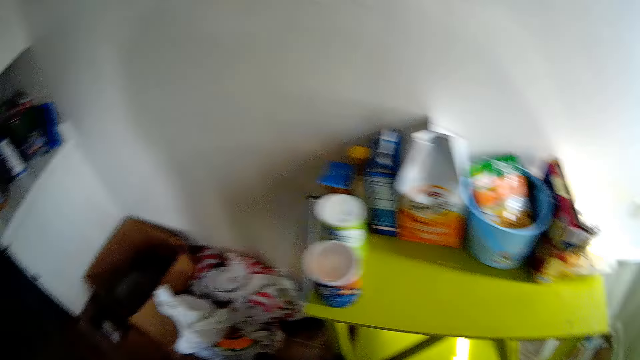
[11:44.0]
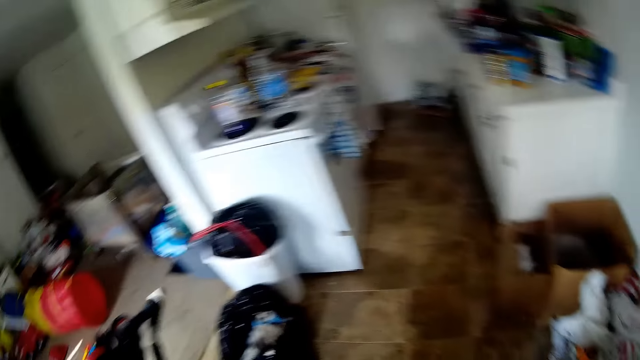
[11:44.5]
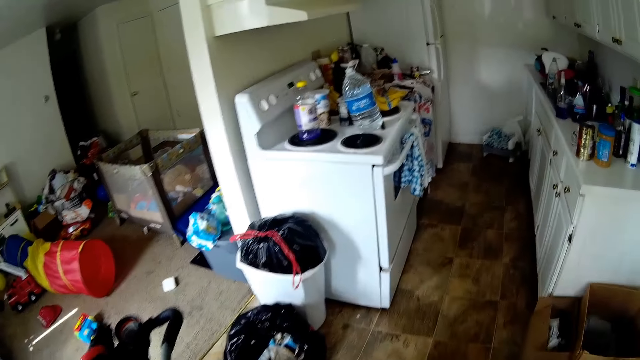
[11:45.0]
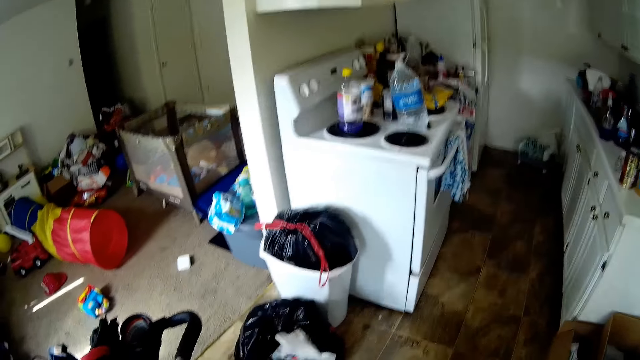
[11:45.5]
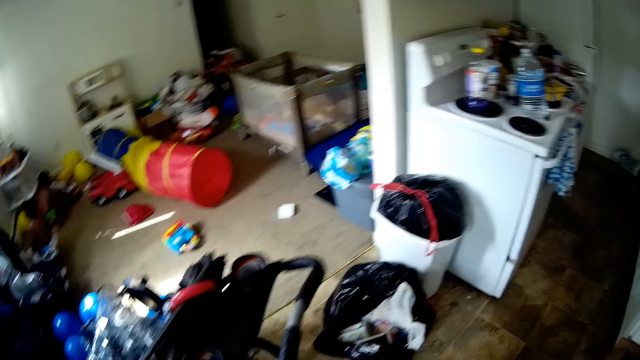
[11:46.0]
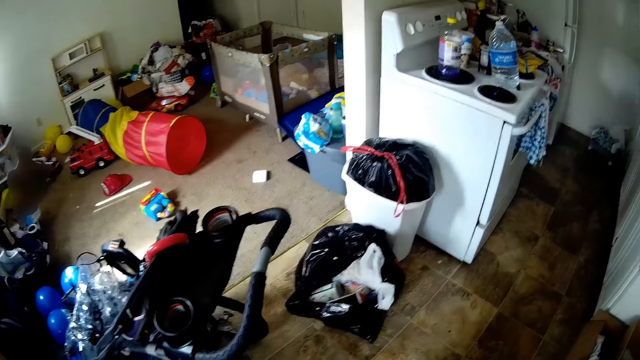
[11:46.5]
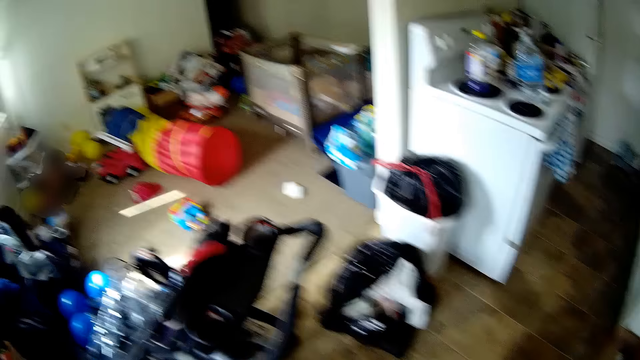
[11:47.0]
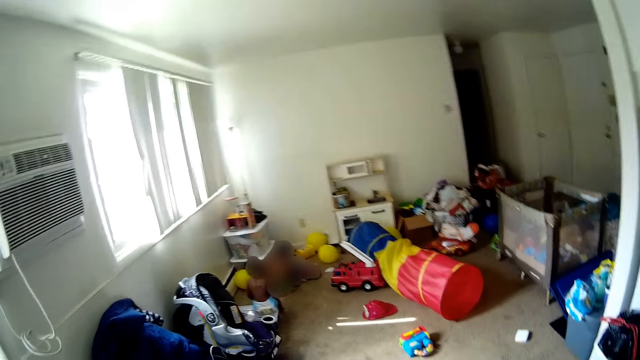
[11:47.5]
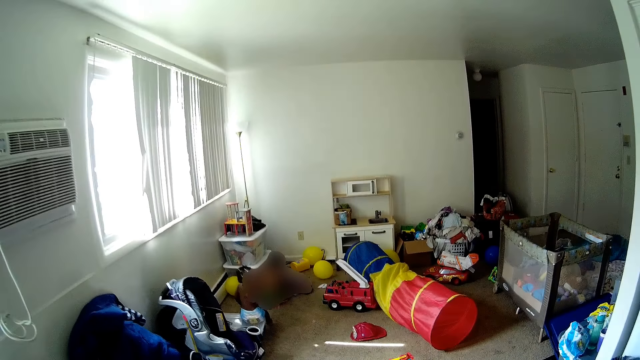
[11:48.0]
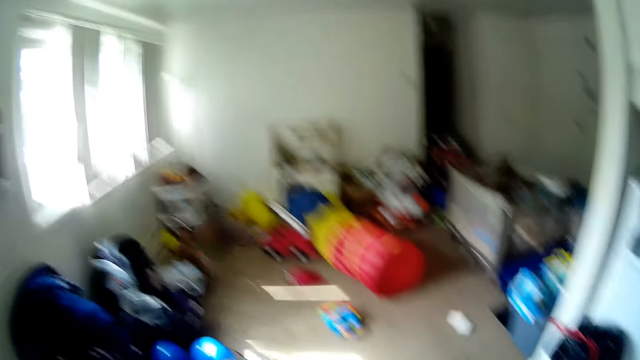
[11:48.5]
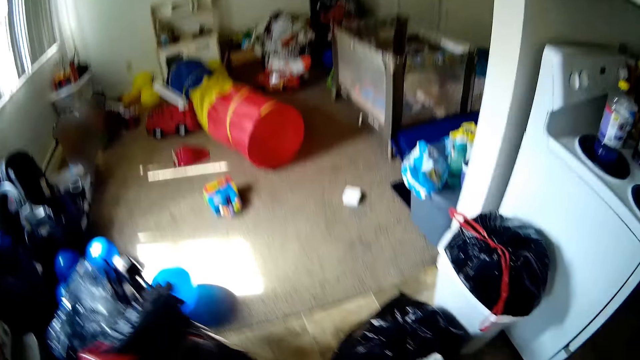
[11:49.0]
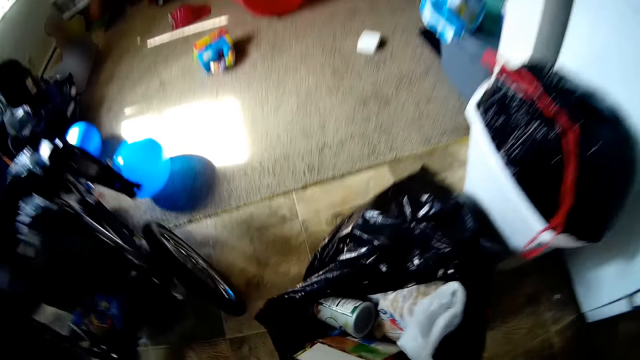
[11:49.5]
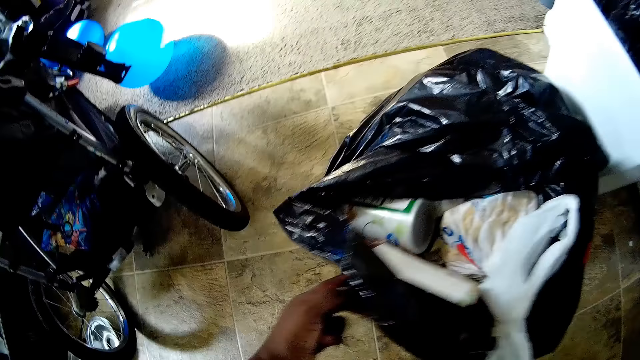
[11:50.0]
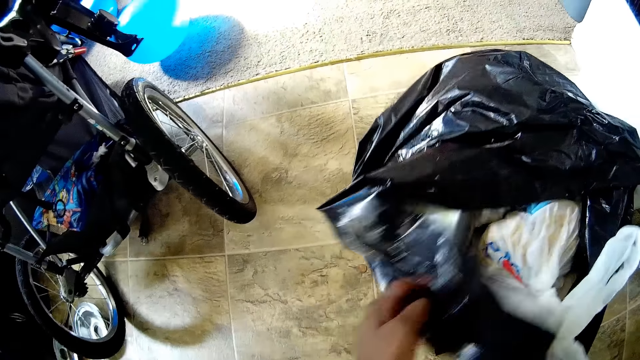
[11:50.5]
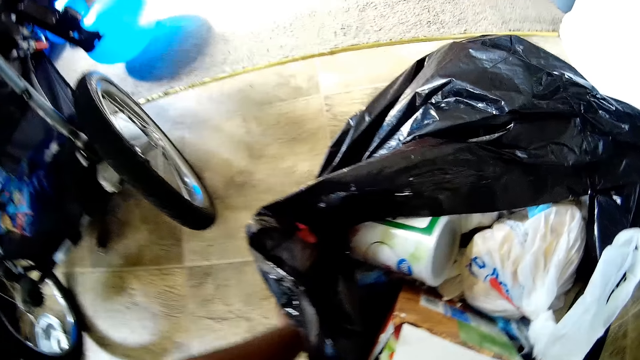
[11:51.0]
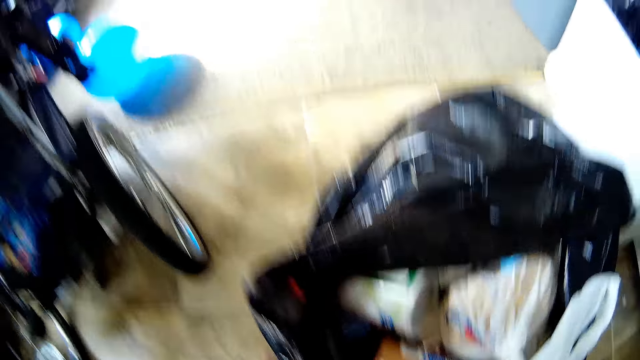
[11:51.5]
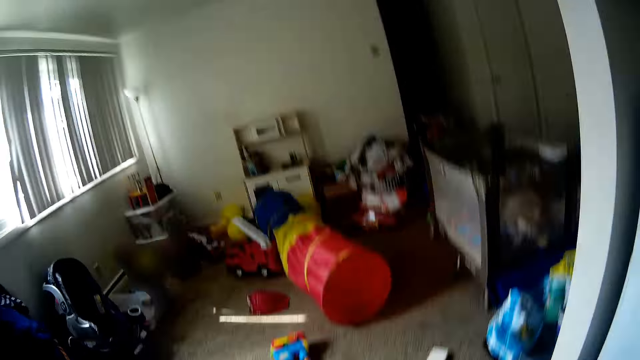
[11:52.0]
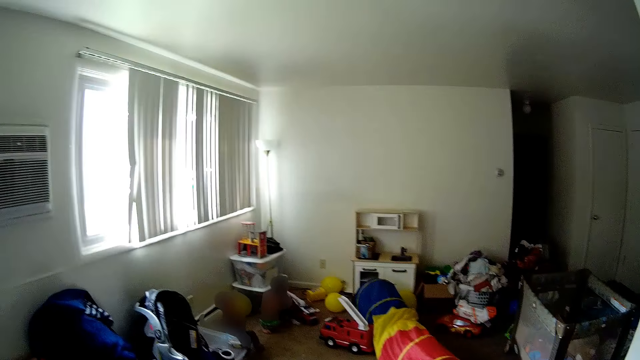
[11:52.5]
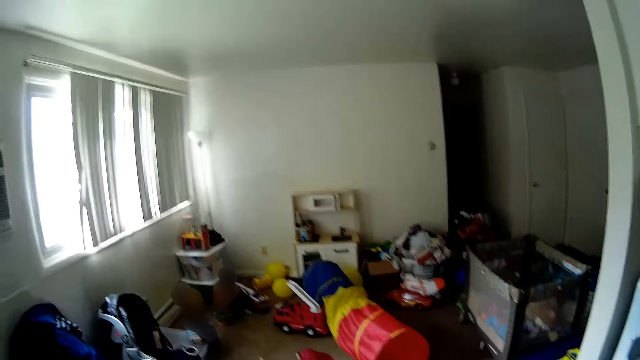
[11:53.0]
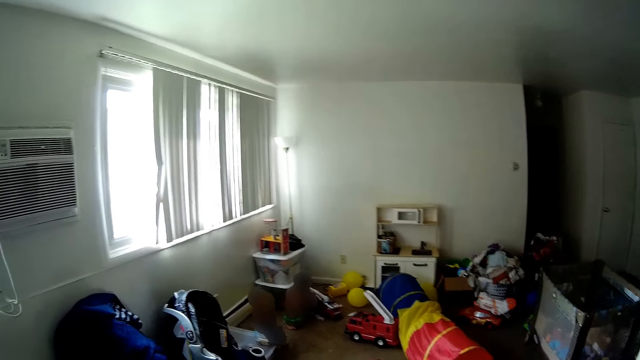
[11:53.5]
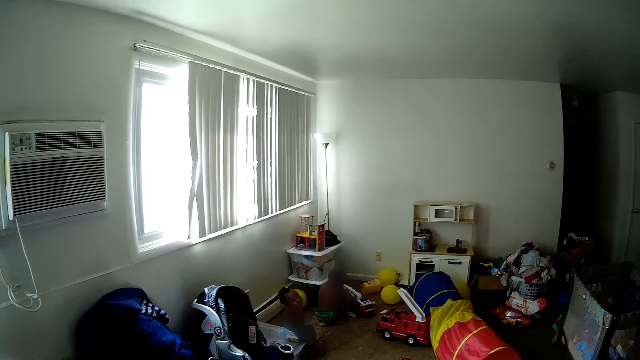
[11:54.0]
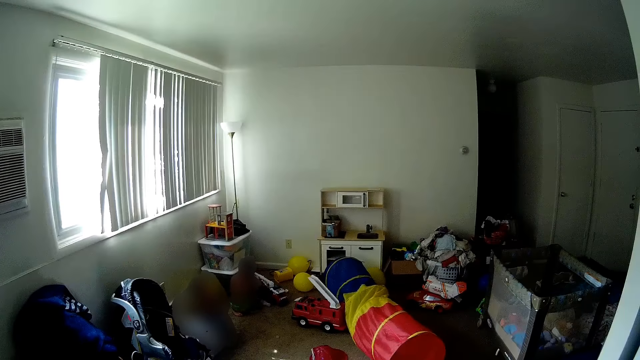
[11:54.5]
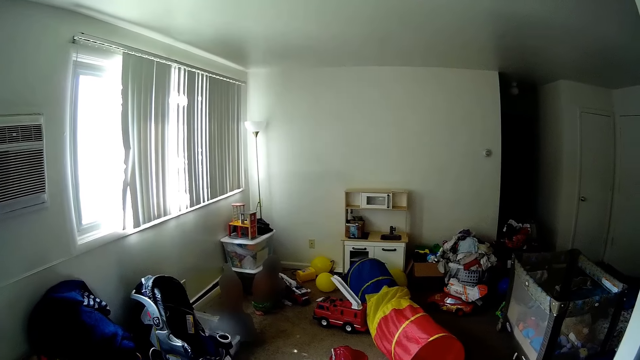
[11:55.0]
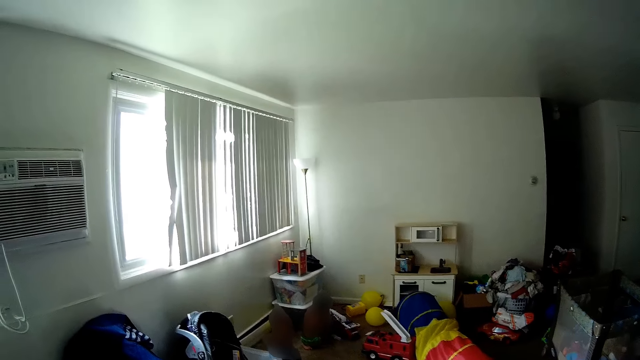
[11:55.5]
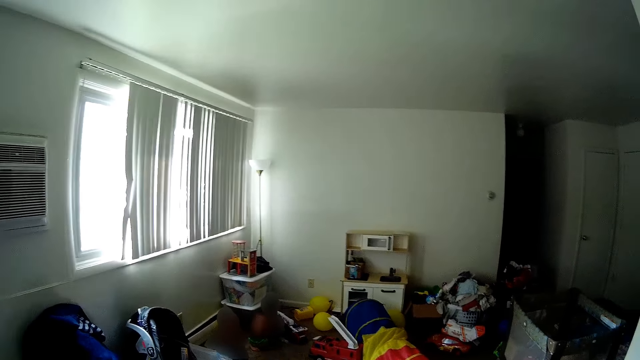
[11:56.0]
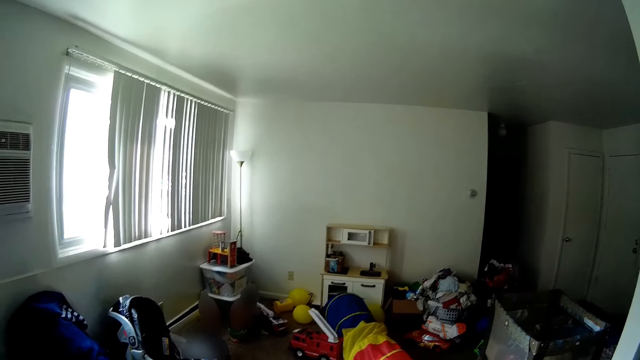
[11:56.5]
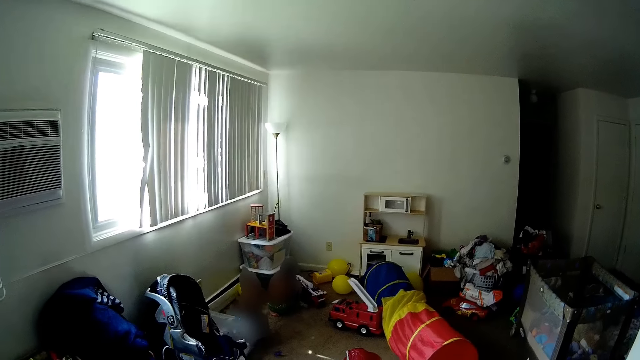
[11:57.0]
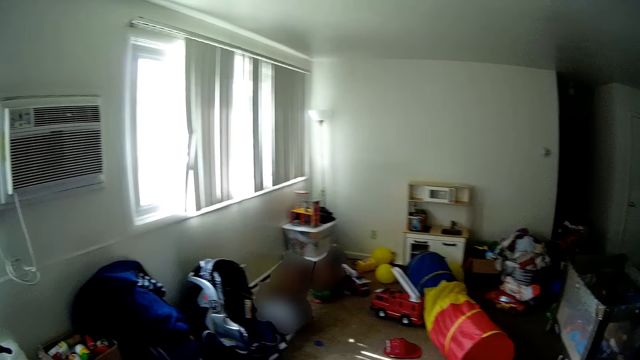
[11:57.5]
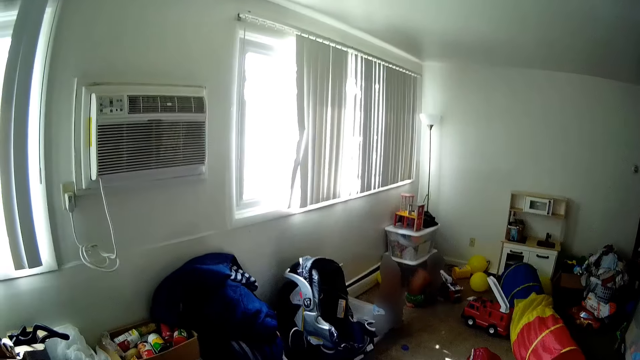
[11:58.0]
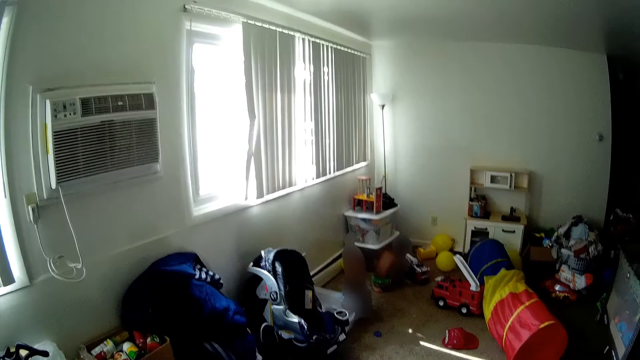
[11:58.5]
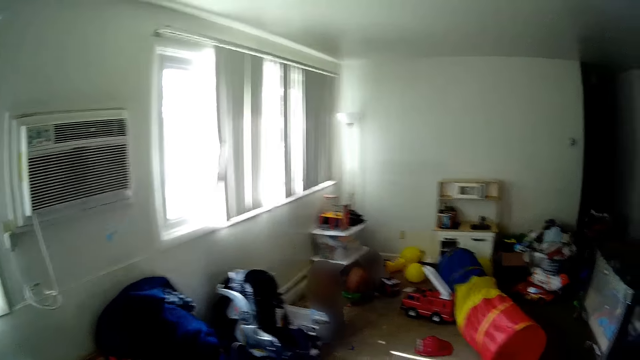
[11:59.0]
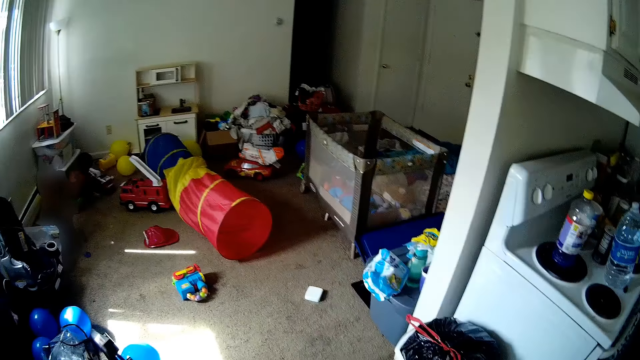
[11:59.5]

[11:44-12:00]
The camera wearer looks around the house. She throws the bag of cereal in the trash bag on the floor with her left hand. A baby plays in the room. The camera wearer looks around the house. She converses with another baby. She adjusts the trash bag on the floor with her left hand. She picks up the paper. She picks up something on the ground. She converses with the kids. She throws a sock on a bag on the floor with her left hand.

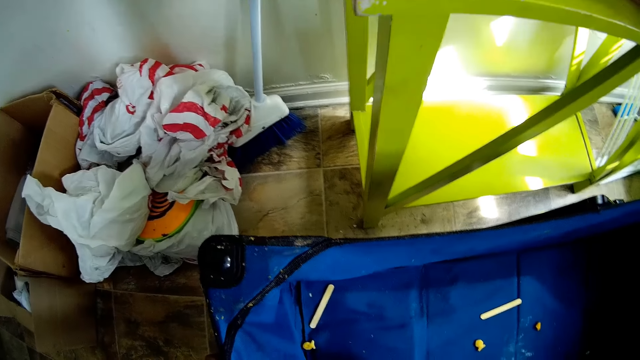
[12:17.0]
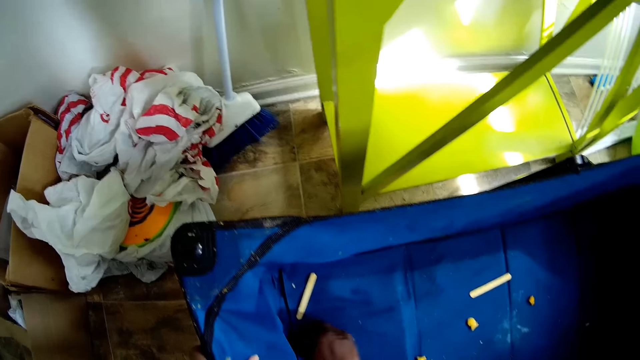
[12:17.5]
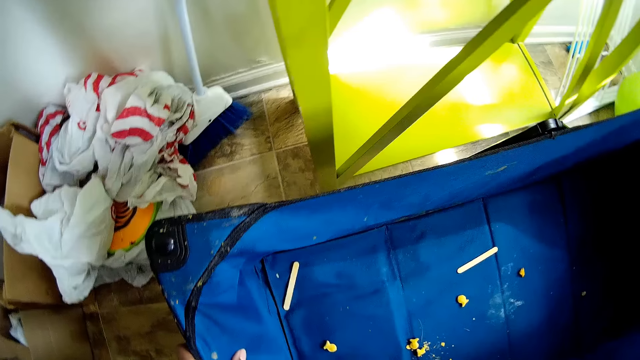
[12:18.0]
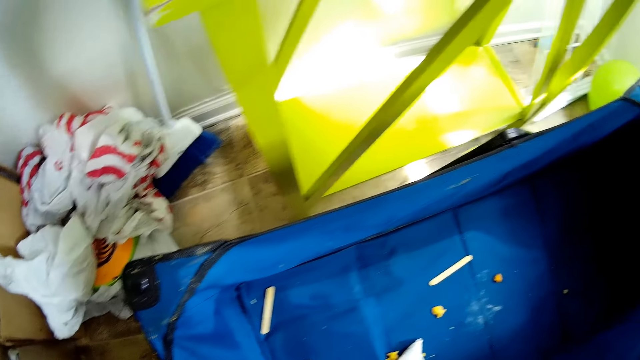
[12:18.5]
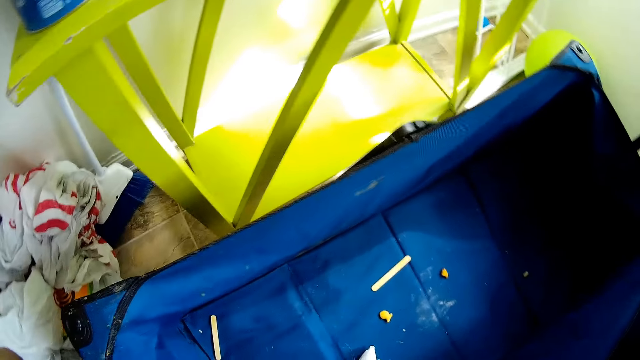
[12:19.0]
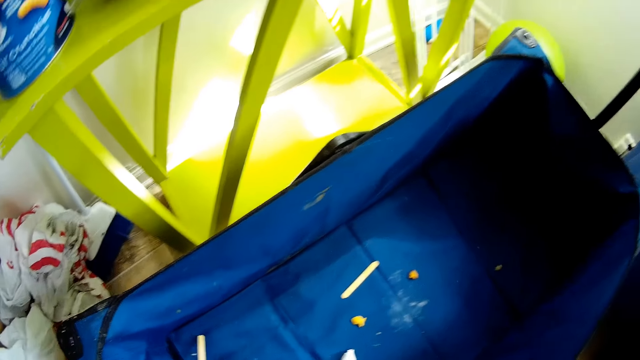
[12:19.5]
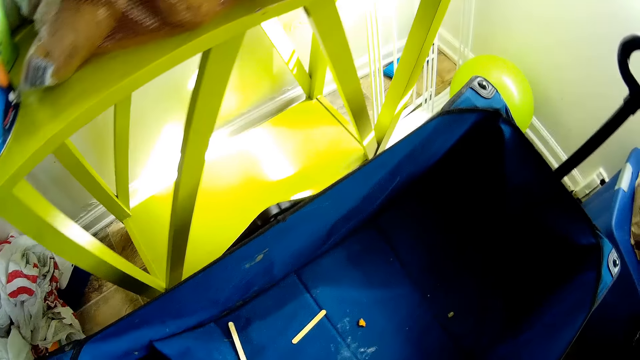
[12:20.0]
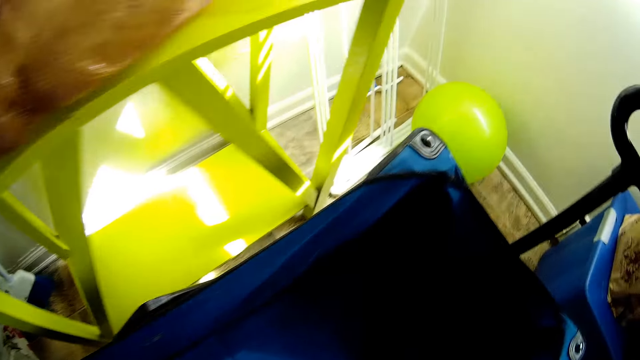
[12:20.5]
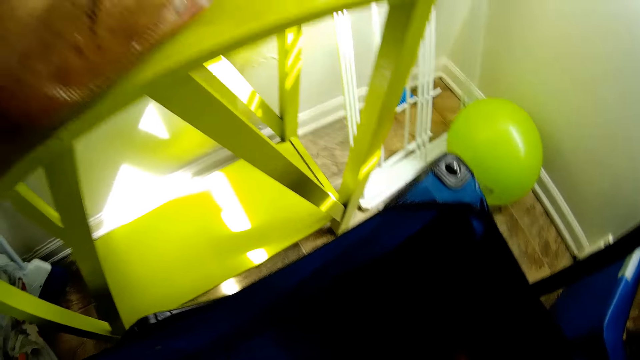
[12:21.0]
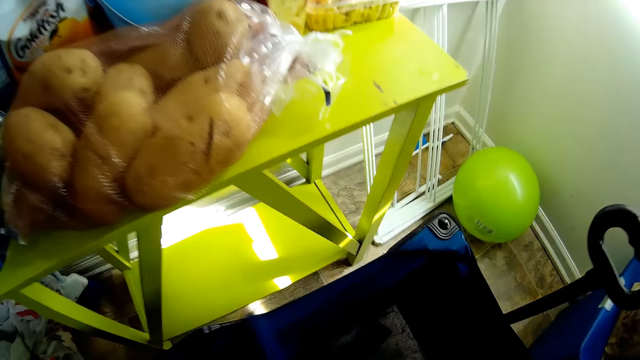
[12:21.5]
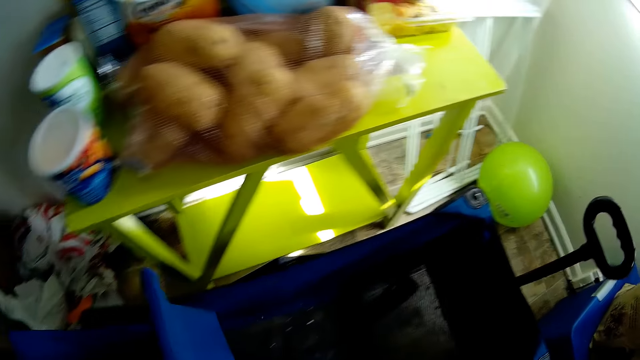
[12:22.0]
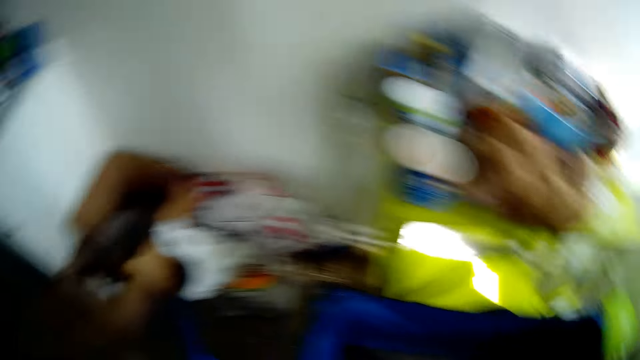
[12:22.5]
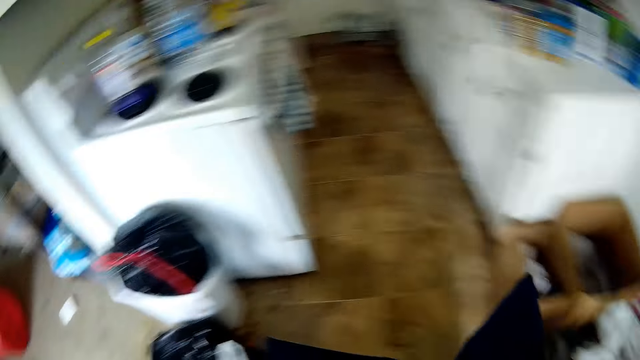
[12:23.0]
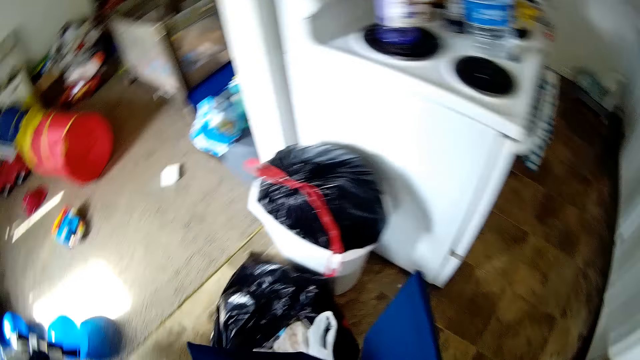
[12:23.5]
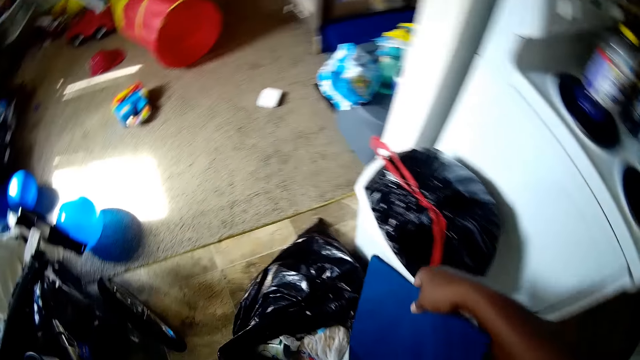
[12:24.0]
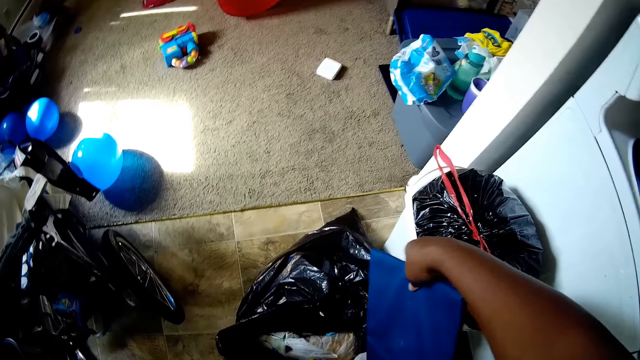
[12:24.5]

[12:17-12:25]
The camera wearer cleans the bag. They lift a stroller bed with both hands. They shake dirt off the stroller bed into the trash bag on the floor with both hands. They put the dirt in the polythene bag.
